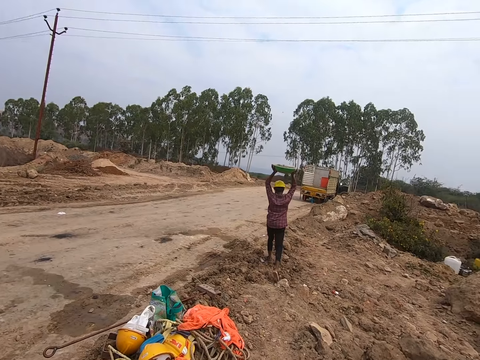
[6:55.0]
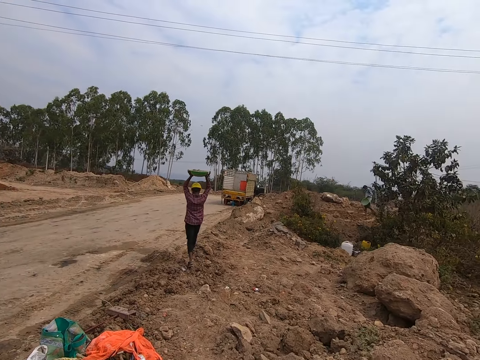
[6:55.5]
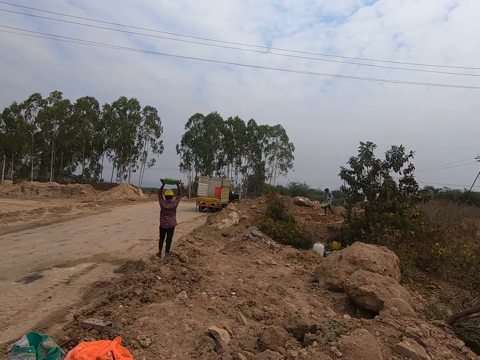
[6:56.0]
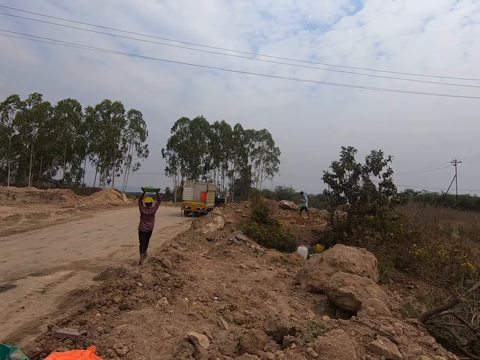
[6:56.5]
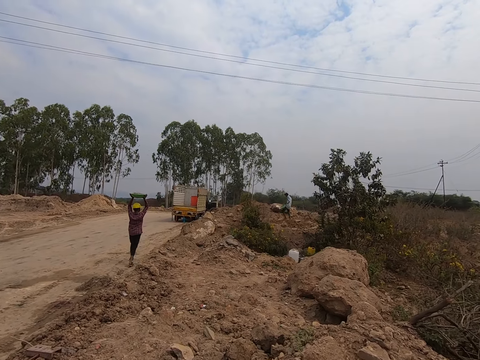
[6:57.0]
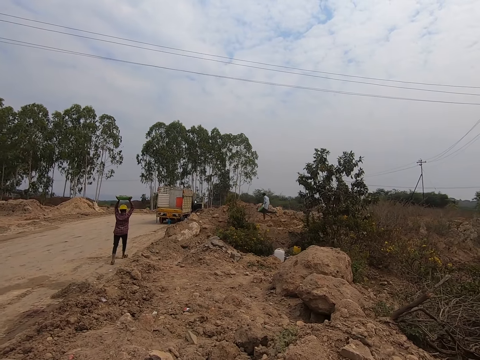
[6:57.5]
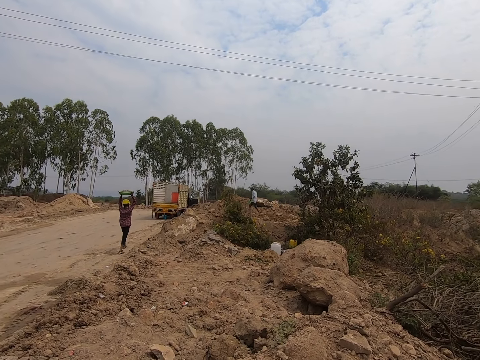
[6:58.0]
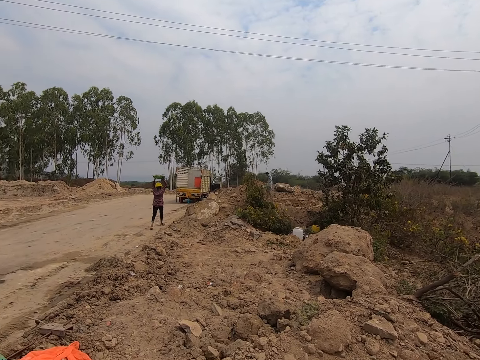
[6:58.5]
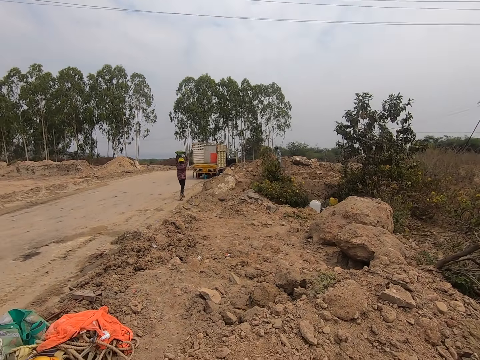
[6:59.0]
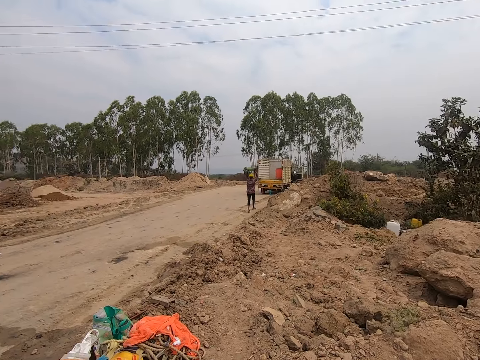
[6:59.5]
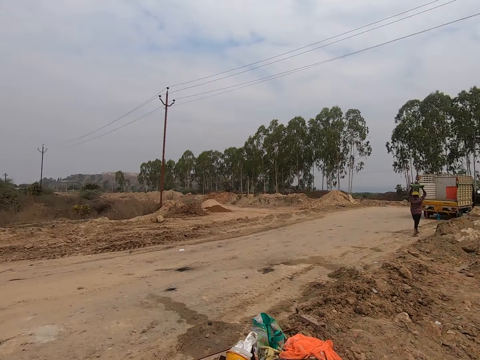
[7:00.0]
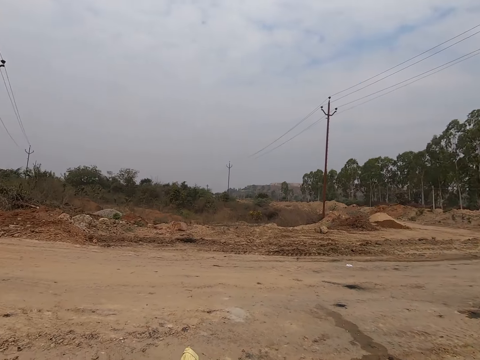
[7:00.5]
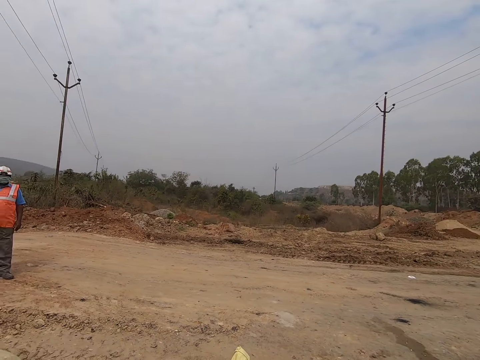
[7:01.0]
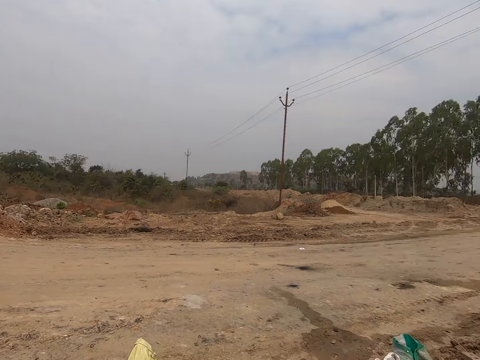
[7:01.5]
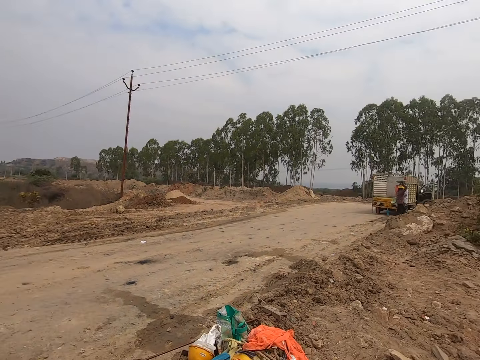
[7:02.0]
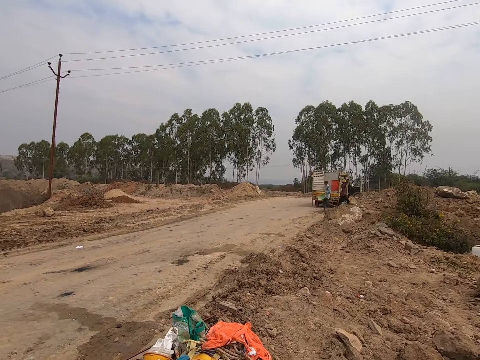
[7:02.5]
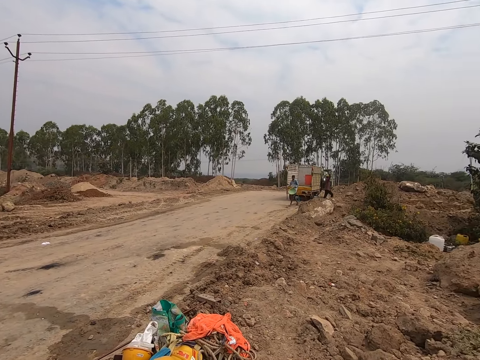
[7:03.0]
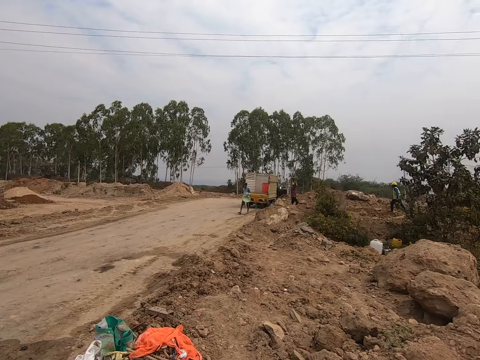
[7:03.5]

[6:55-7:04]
A person walks along the road. Another person walks back. The camera wearer looks round.

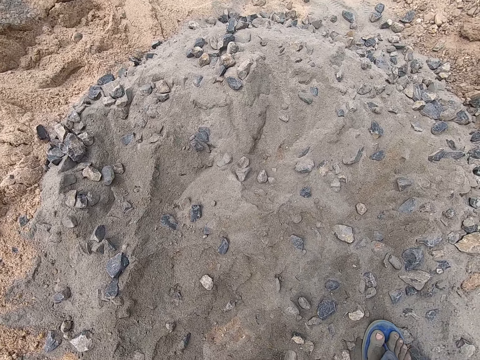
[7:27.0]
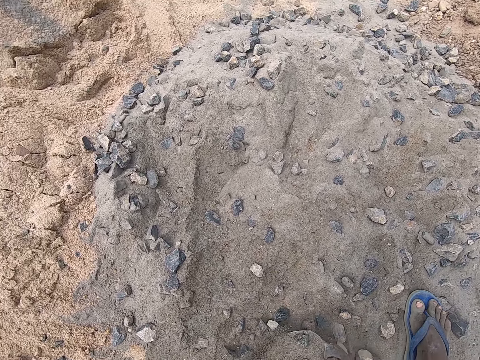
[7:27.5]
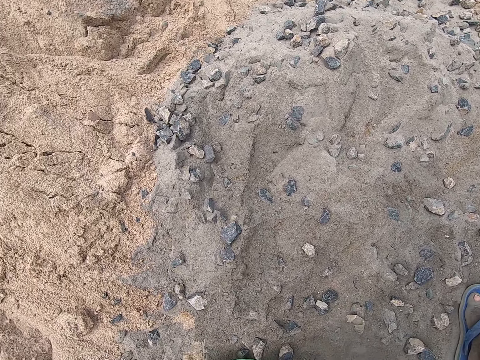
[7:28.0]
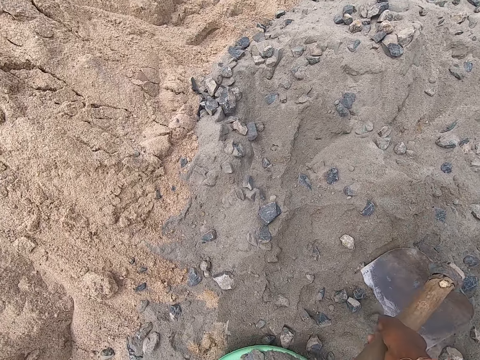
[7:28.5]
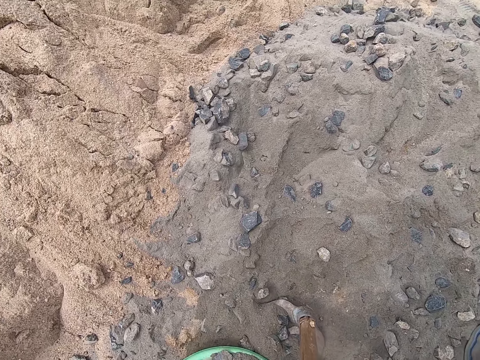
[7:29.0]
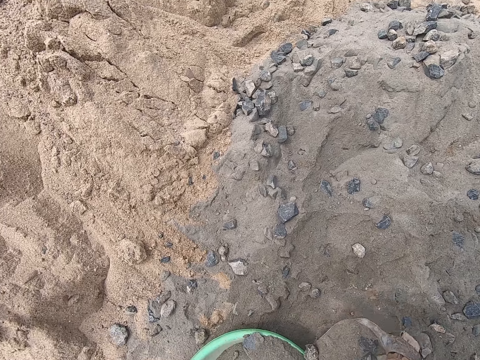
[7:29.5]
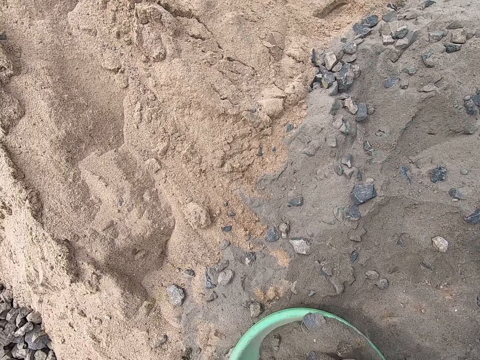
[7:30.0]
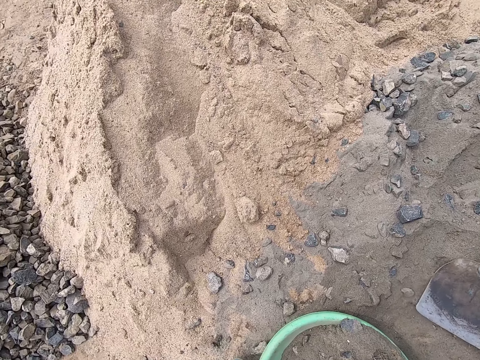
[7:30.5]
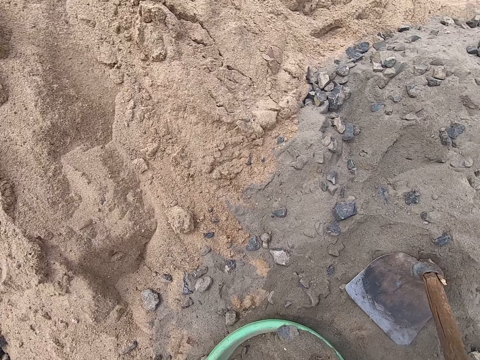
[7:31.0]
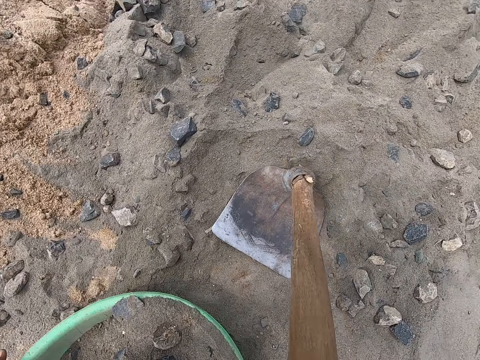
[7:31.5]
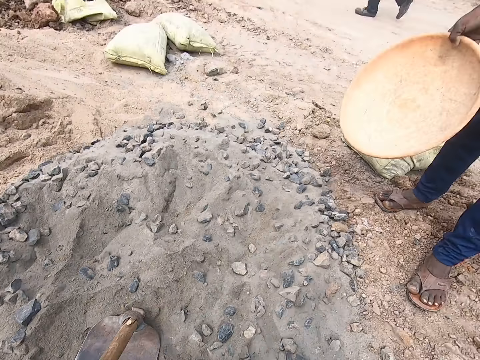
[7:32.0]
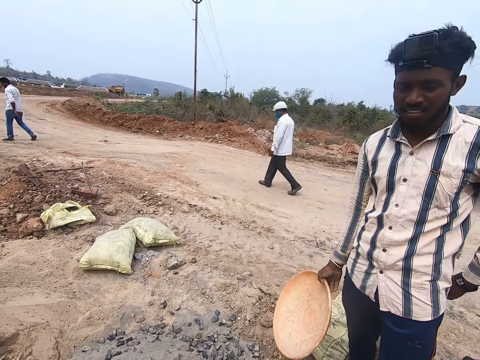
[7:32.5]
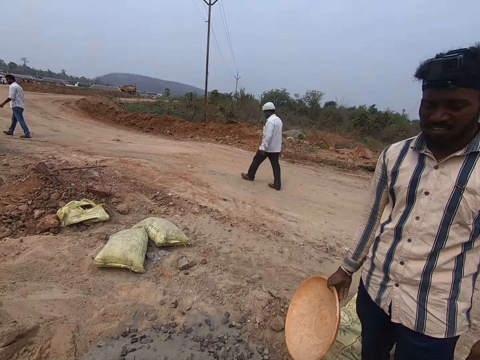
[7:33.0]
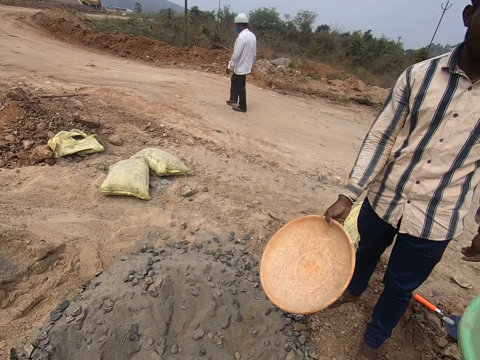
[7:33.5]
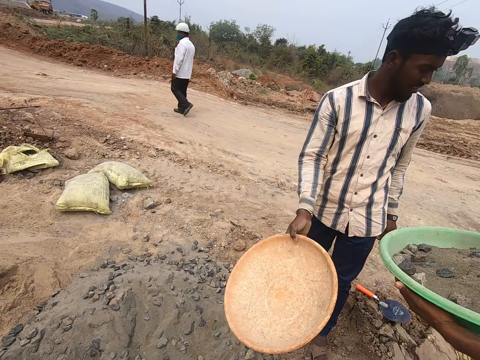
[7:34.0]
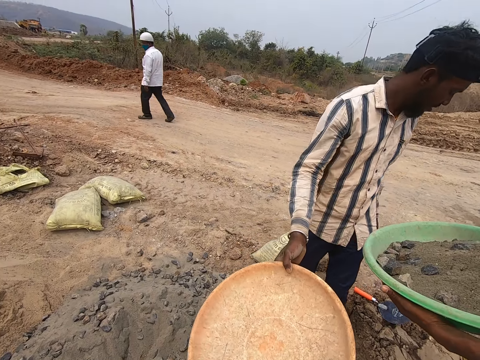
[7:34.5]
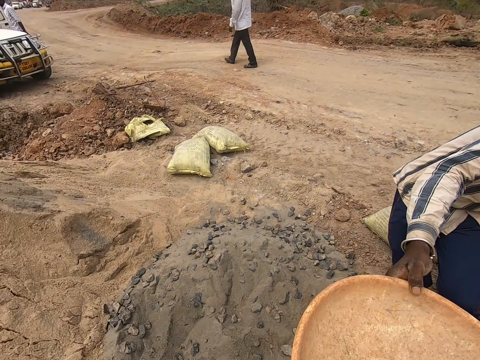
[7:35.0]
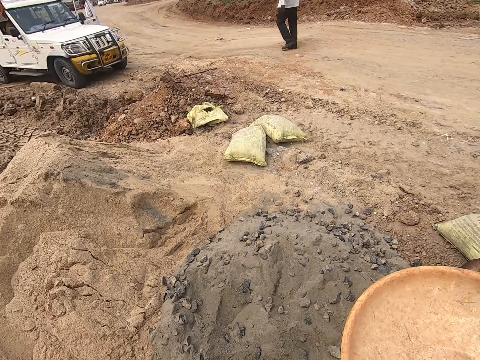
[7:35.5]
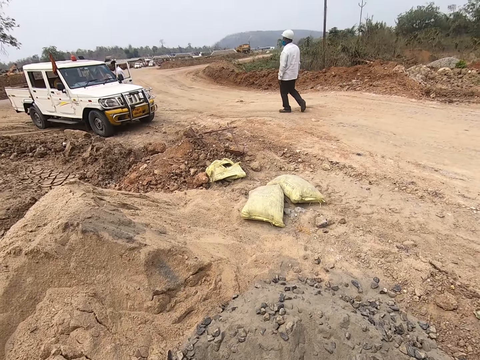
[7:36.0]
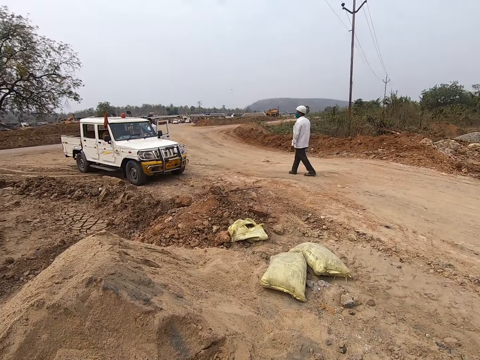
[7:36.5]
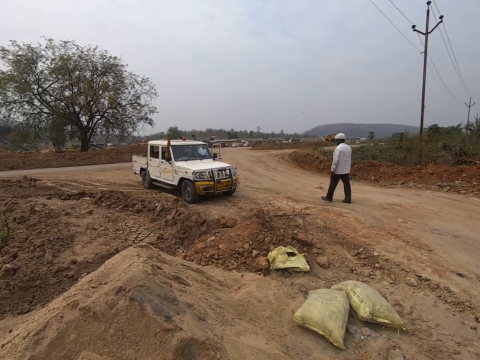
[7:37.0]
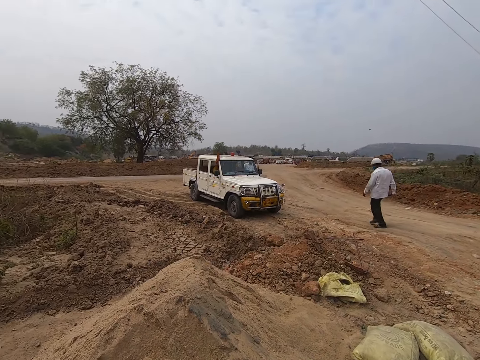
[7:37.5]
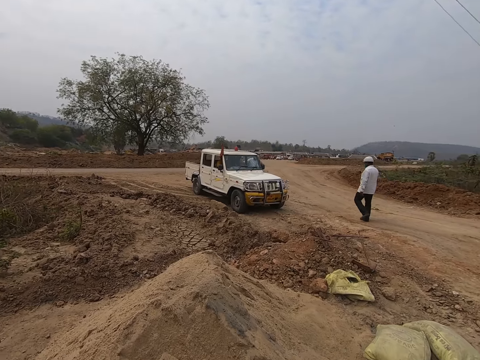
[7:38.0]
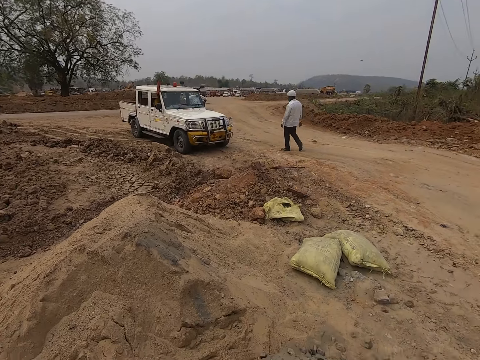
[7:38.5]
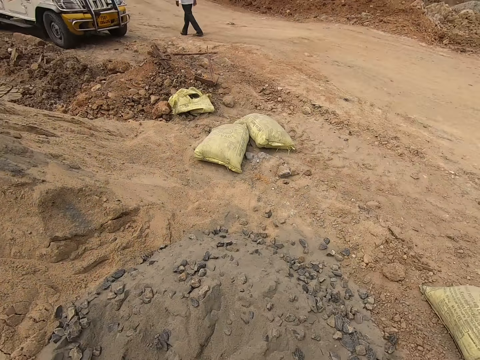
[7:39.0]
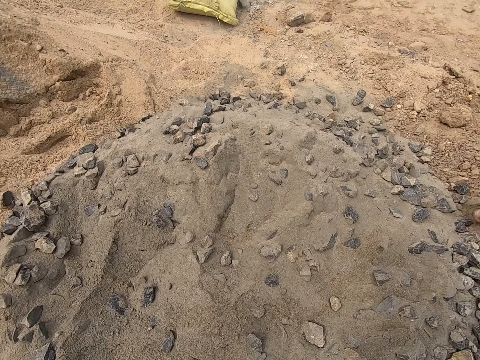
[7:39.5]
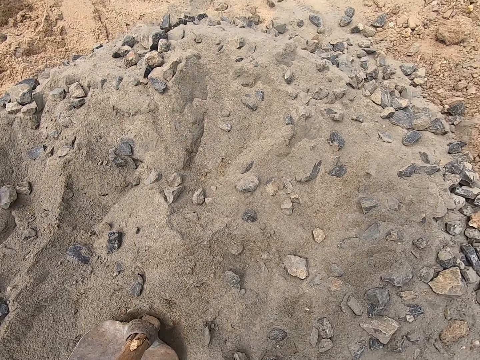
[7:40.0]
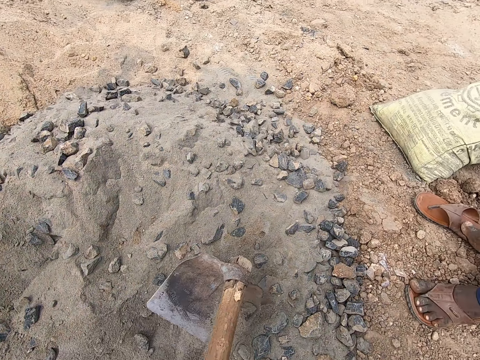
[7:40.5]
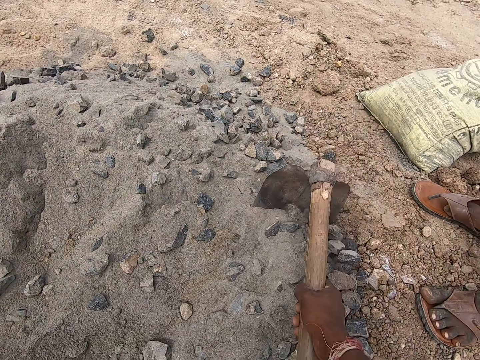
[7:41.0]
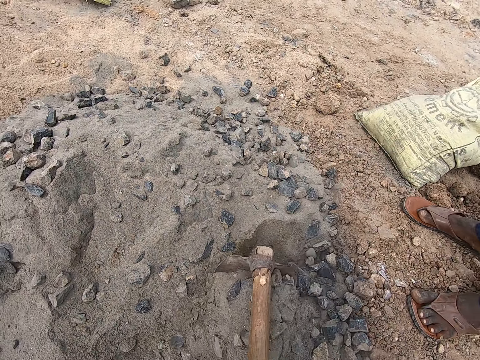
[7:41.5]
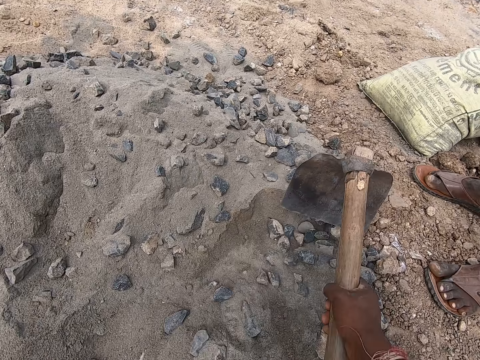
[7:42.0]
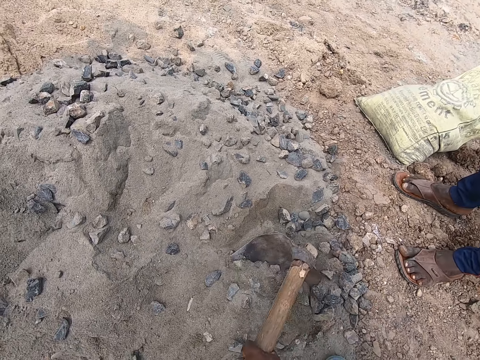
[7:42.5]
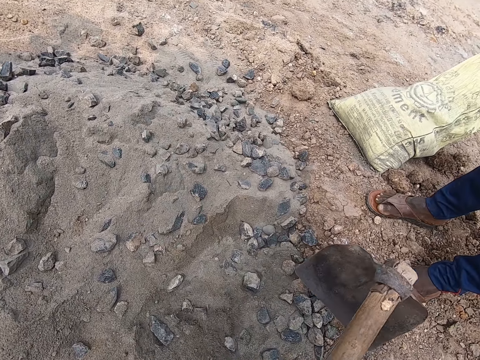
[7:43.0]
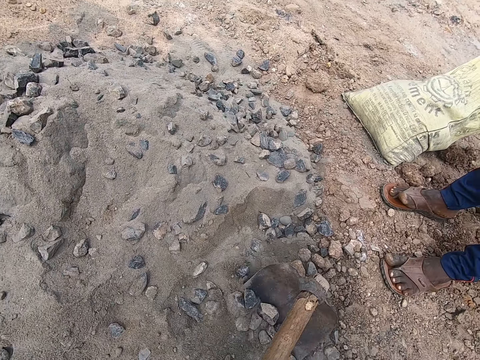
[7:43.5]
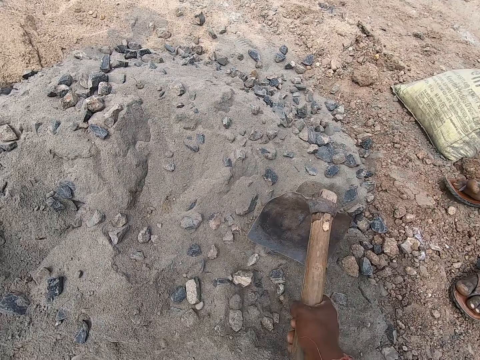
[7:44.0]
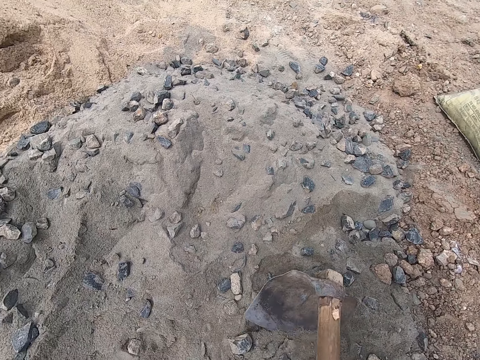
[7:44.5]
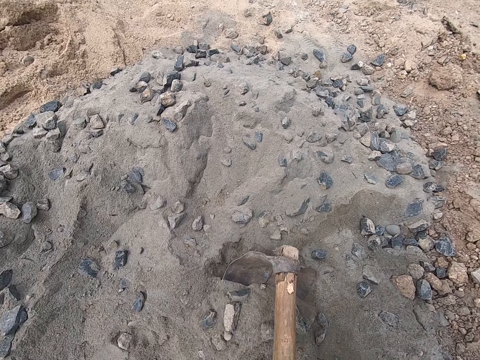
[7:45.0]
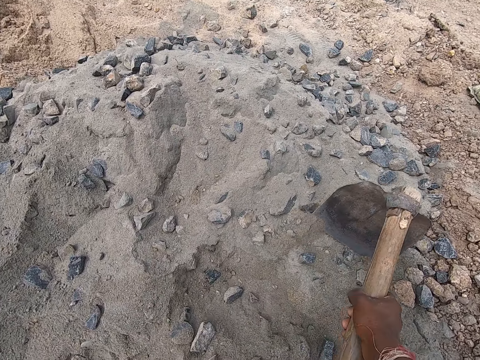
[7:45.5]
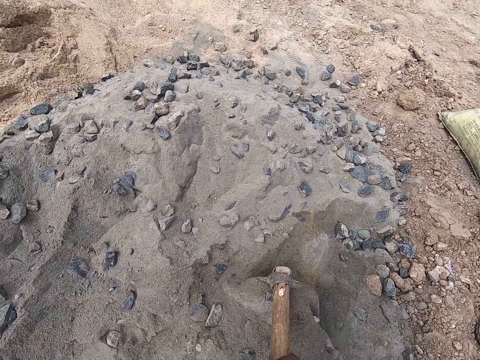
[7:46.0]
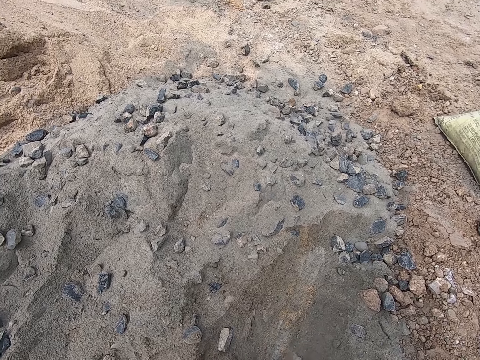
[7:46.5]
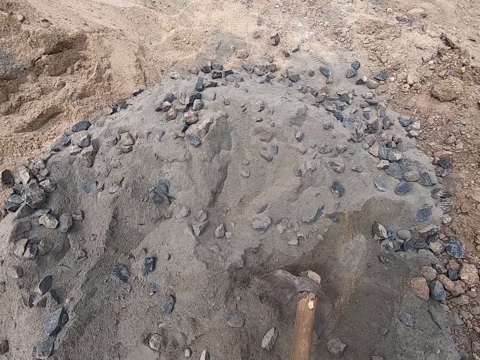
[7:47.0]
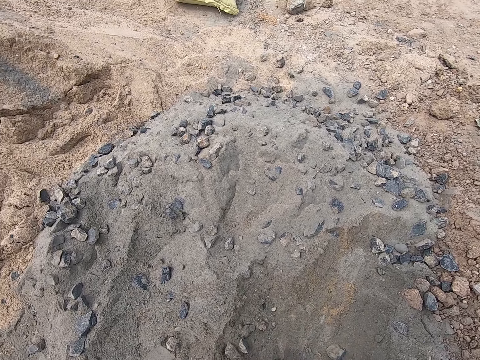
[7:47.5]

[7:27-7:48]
The camera wearer scoops ballast with a hoe. They put the ballast on the container, put the hoe on the ground, and pick up the container of ballast. A man hands over the container to the camera wearer. The camera wearer looks at the man. They interact with the man. A person walks along the road. The man bends down. The camera wearer looks around. They grab the hoe and collect ballast with the hoe. They pack sand in the tray. The man moves the right foot. The camera wearer packs sand in the tray.
